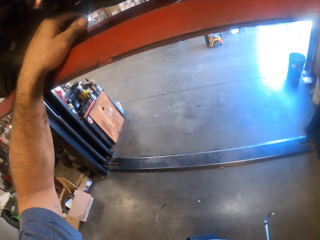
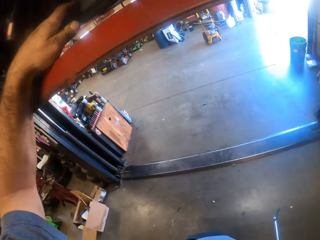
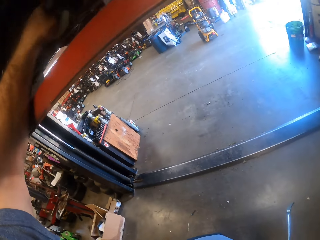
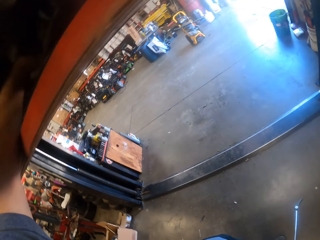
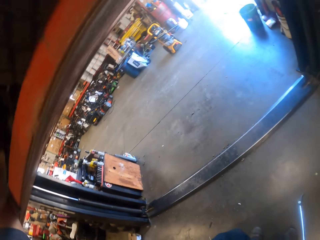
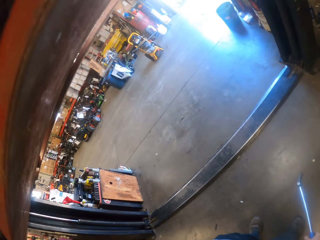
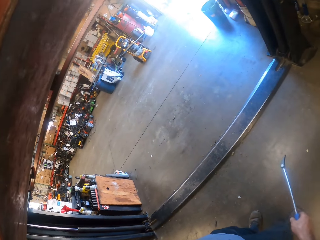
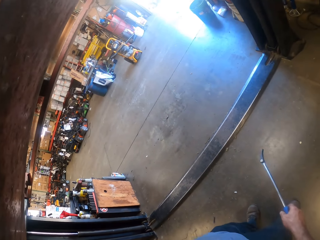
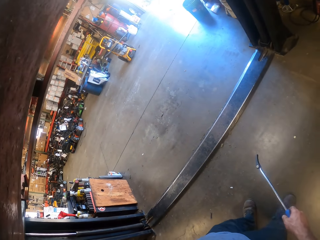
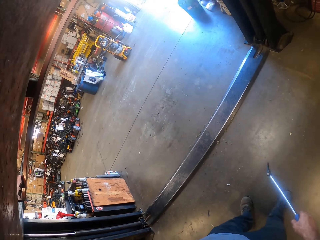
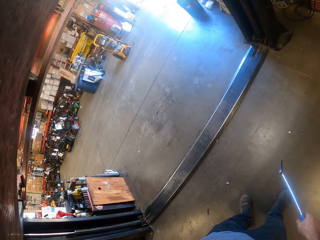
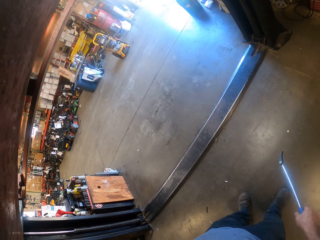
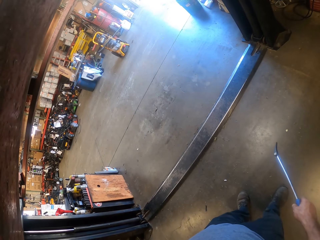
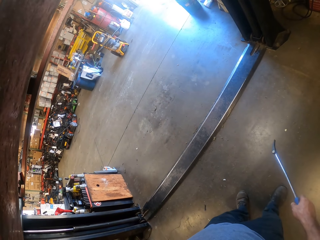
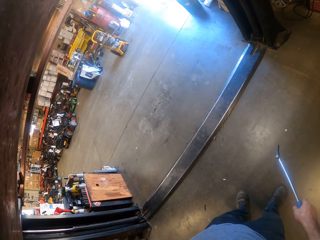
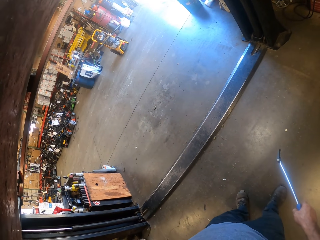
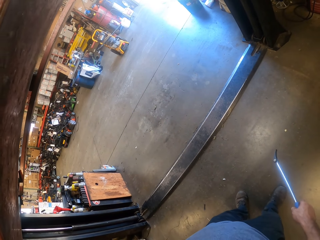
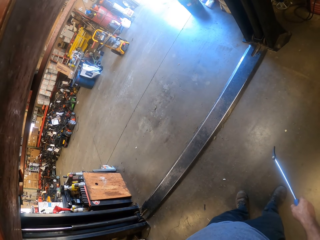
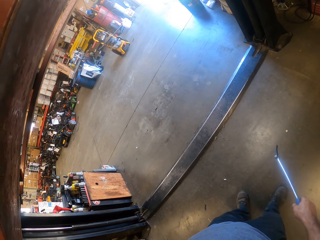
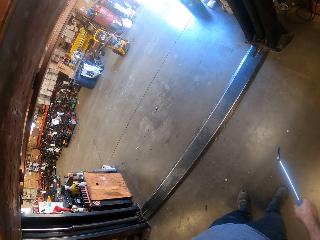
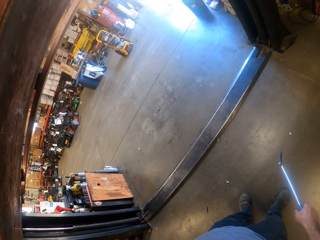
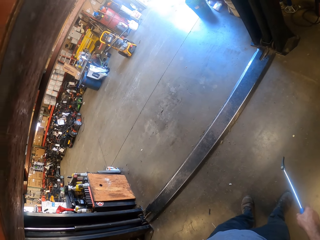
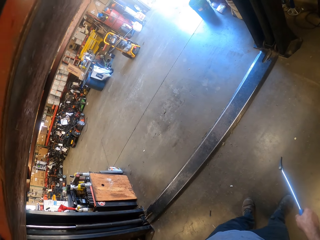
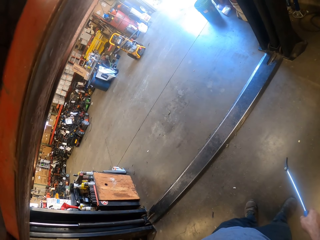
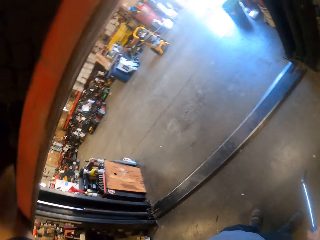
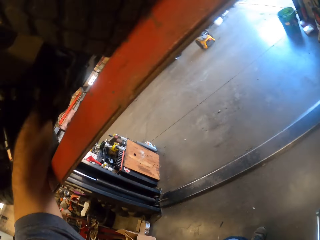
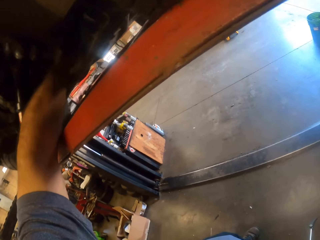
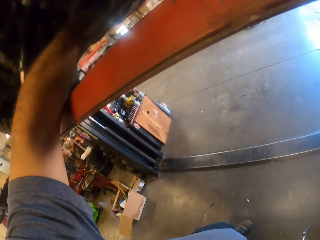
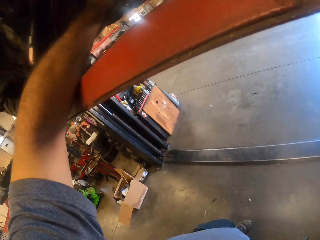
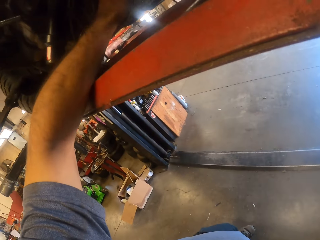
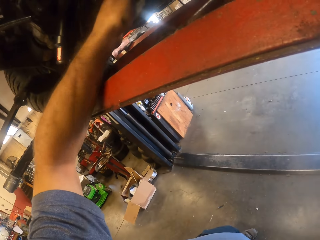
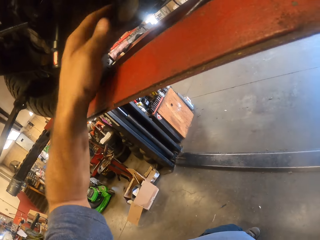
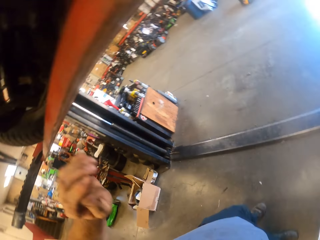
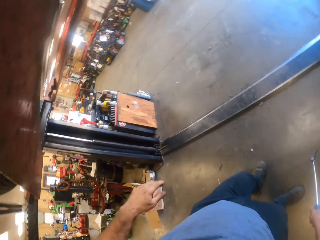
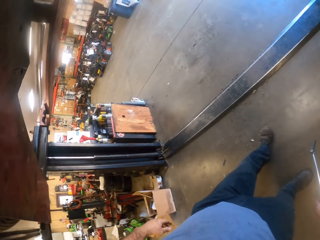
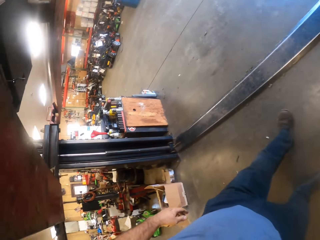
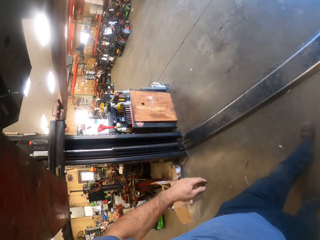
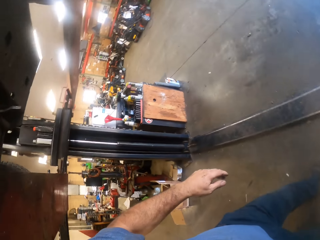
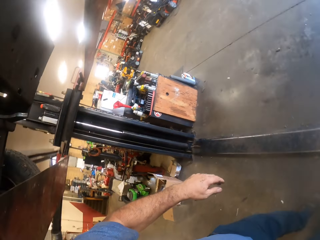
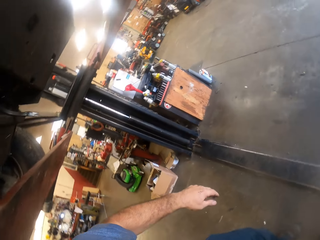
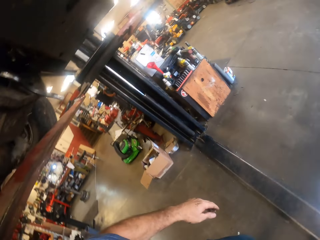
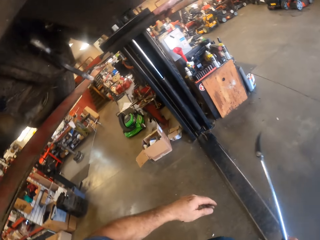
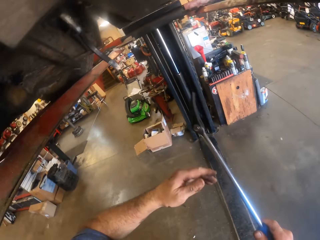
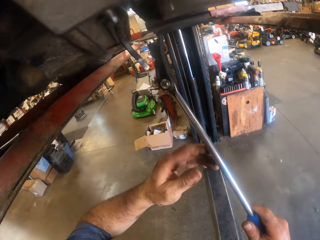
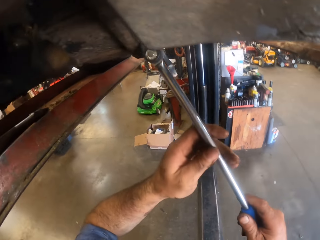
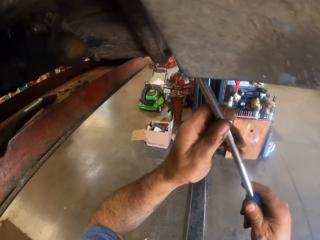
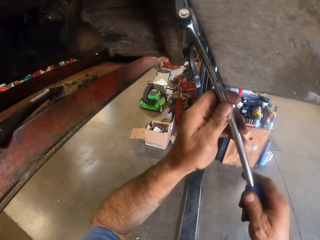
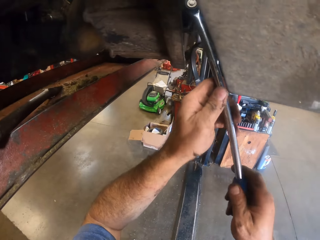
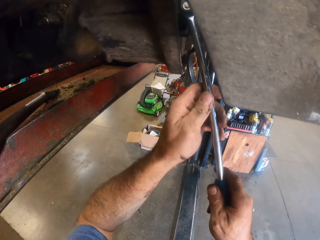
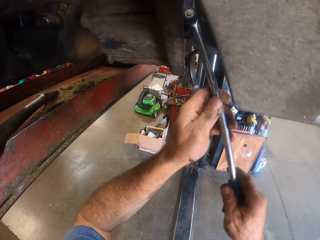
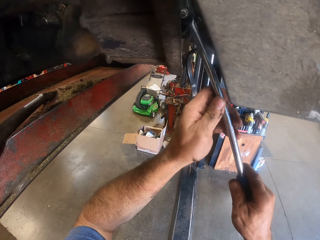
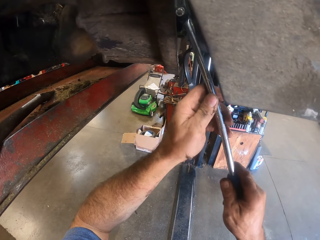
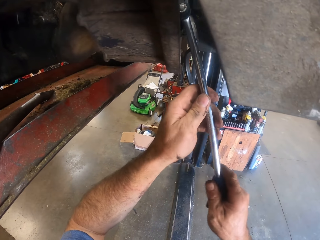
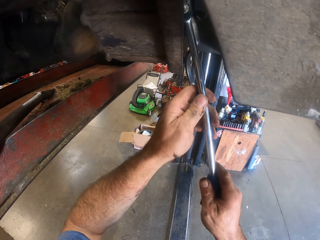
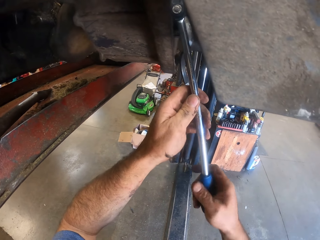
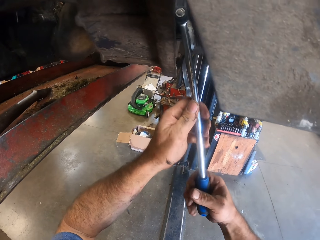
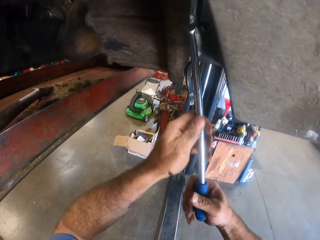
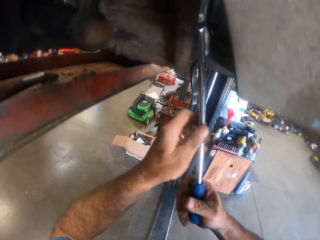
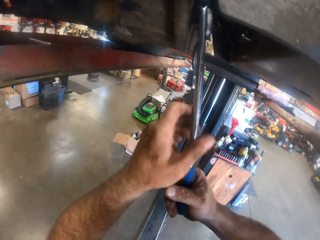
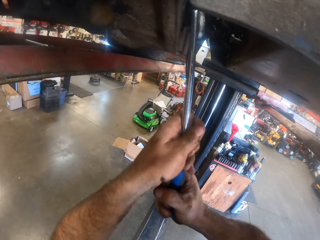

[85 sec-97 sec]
The camera wearer puts his left hand underneath the lawnmower. He looks around. He removes his left hand from the lawnmower. He lifts the prybar. He adjusts the engine part with the prybar. He fixes the L wrench in the lawnmower with both hands.

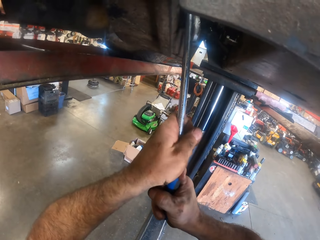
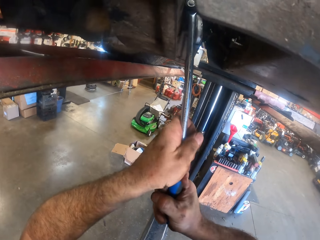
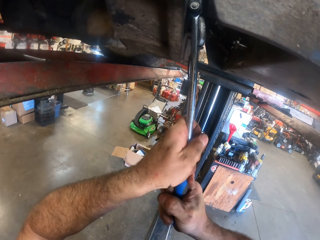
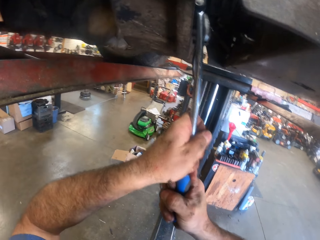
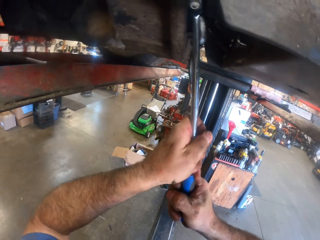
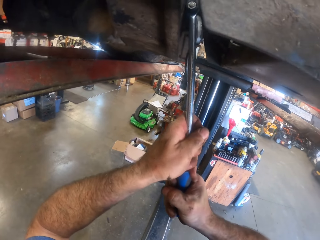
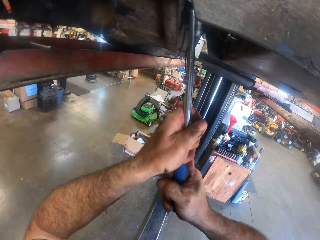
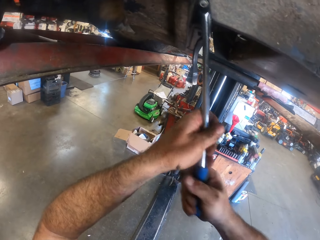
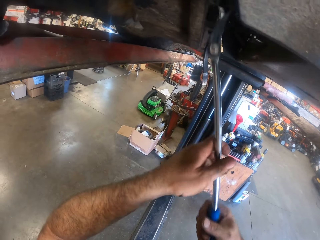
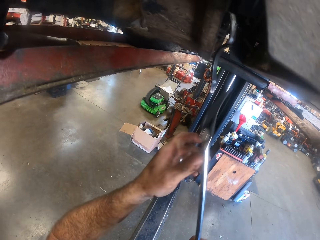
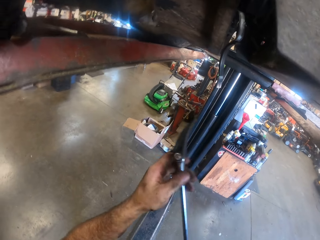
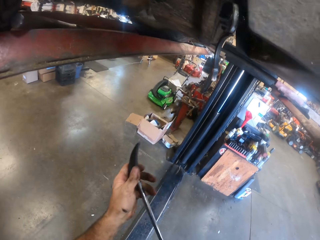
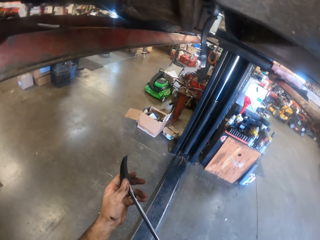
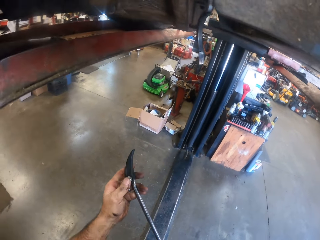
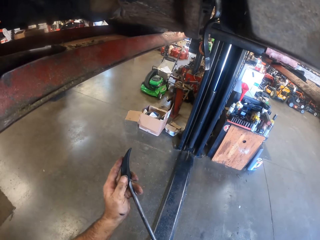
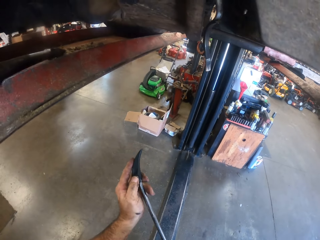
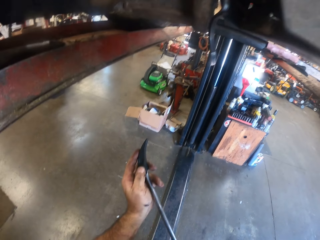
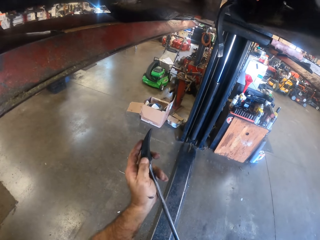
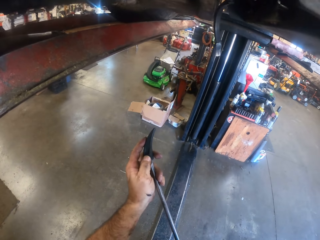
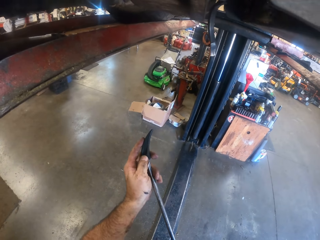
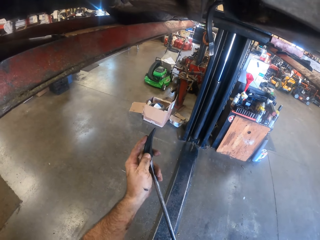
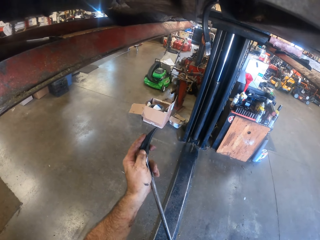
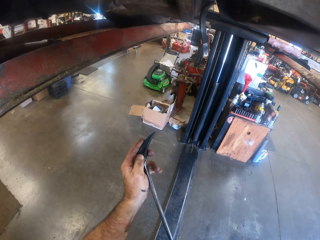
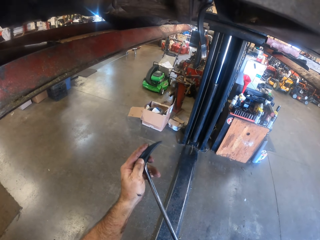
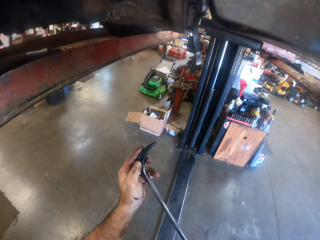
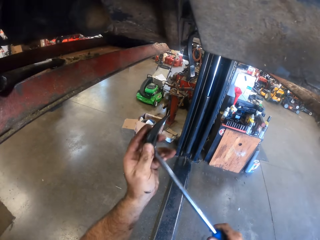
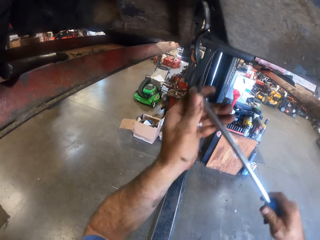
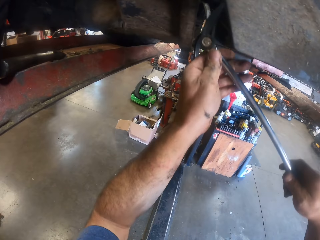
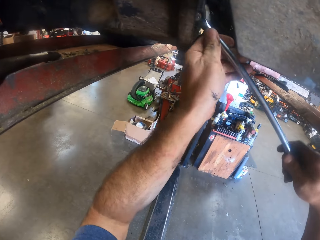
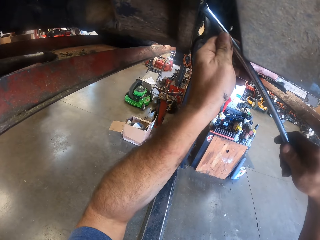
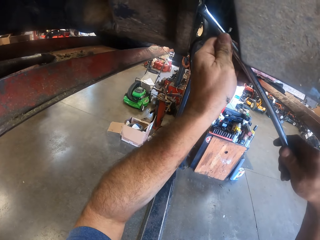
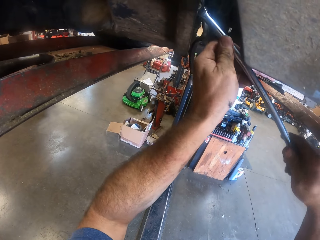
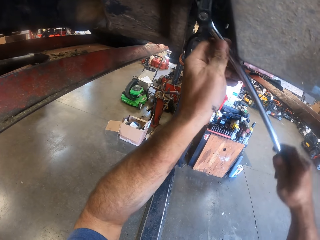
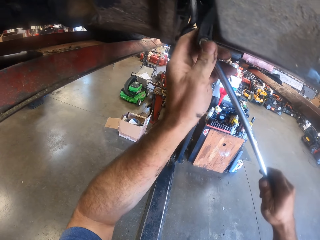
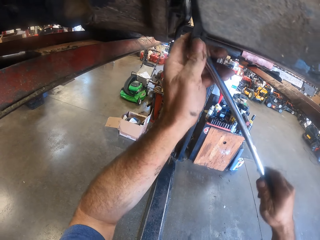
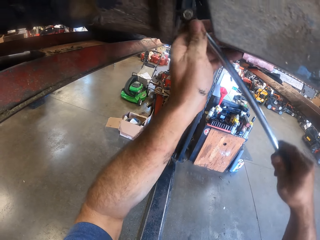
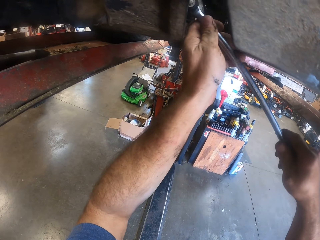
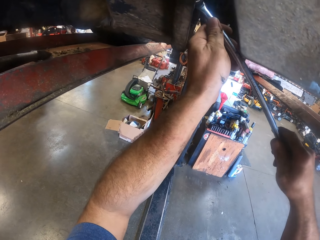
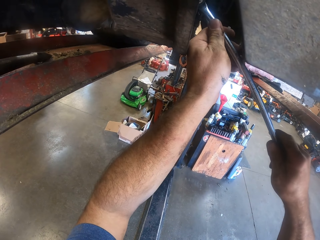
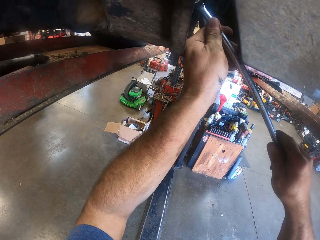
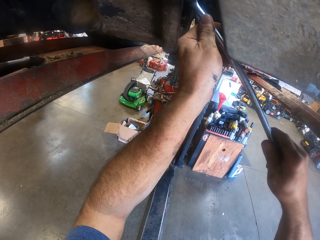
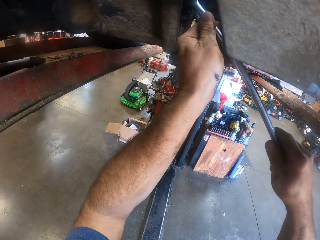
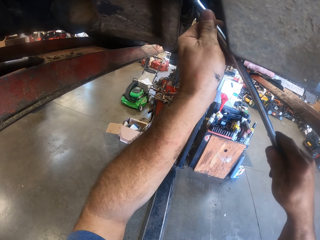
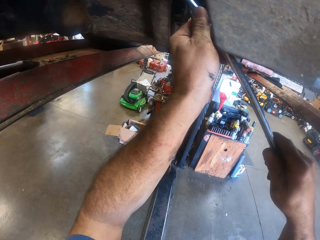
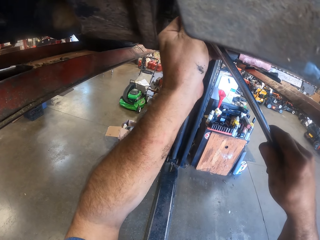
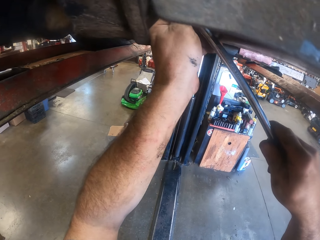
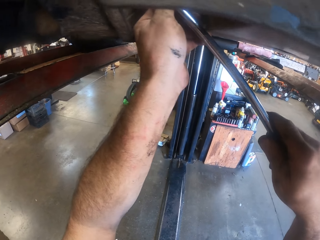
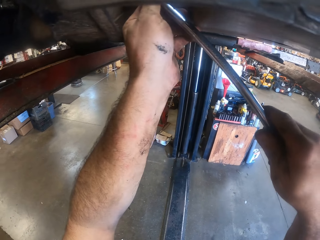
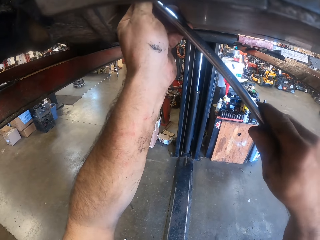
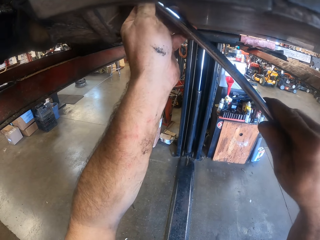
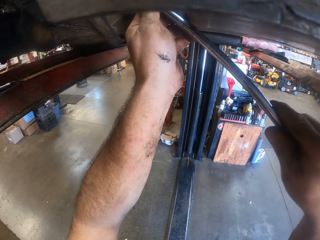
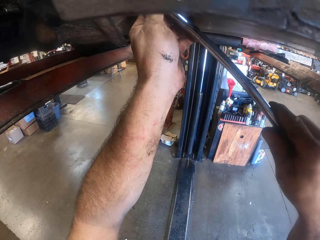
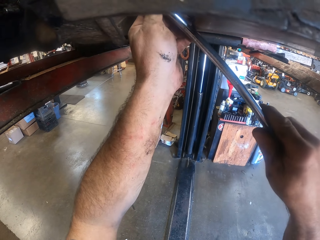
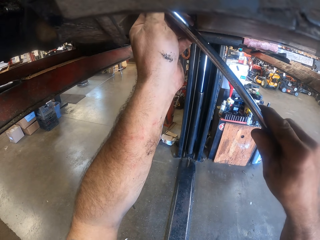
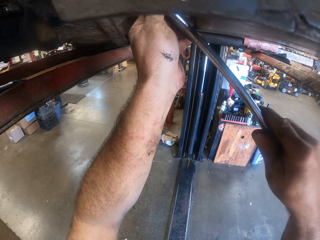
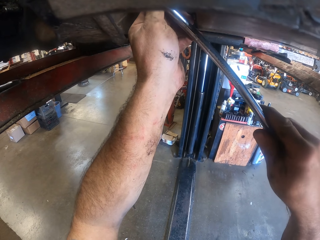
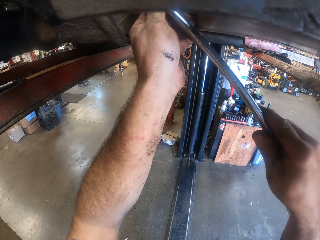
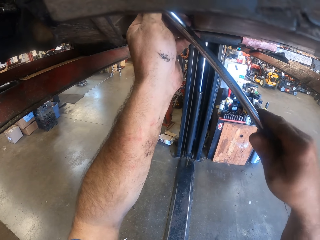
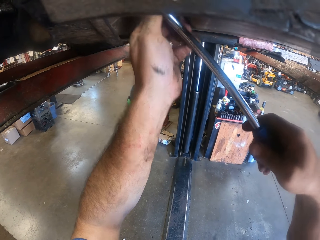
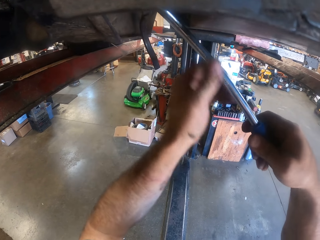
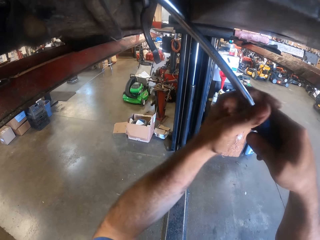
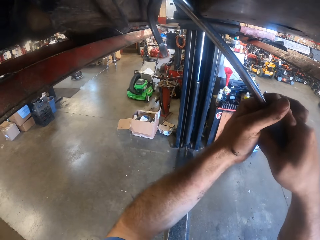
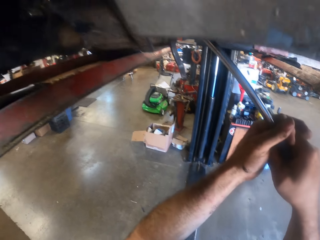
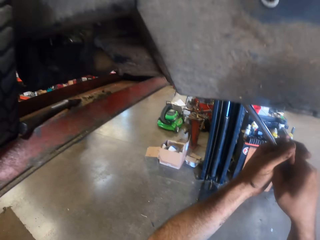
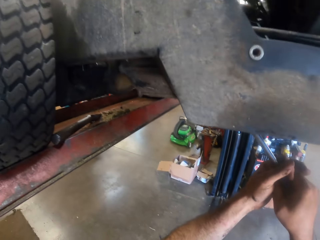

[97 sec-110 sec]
The camera wearer removes the L wrench from the lawnmower. He touches the prybar. He adjusts the top of the L wrench with his left hand. He puts the prybar on the engine part. He fixes the L wrench in the lawnmower with both hands. He removes the L wrench from the lawnmower. He fixes the L wrench in the lawnmower with both hands. He adjusts the engine part with the prybar.
